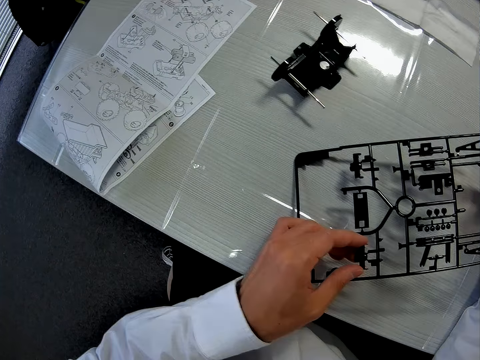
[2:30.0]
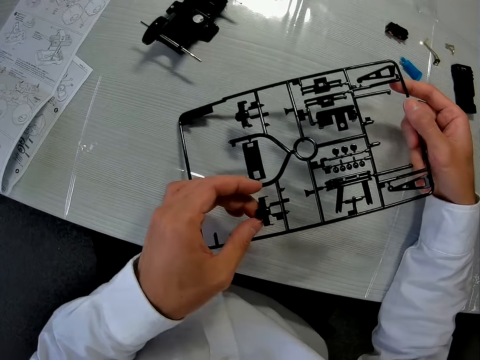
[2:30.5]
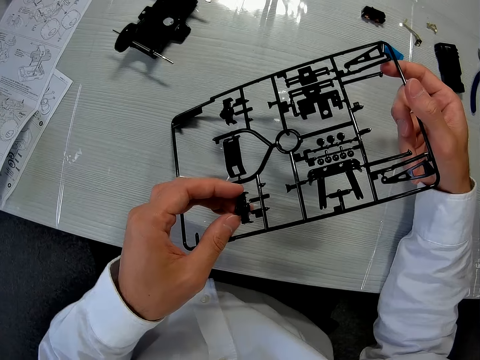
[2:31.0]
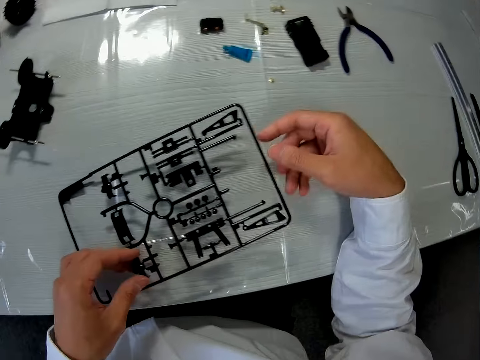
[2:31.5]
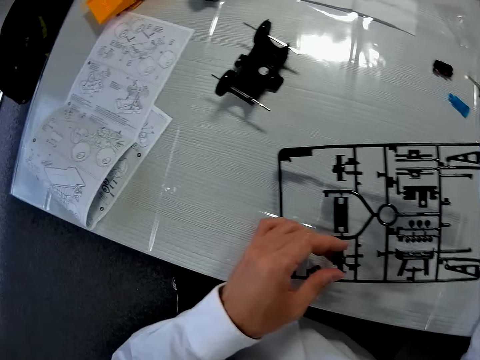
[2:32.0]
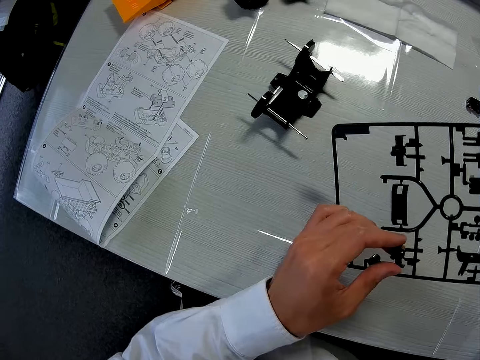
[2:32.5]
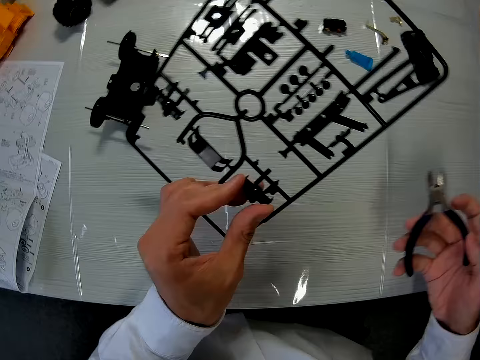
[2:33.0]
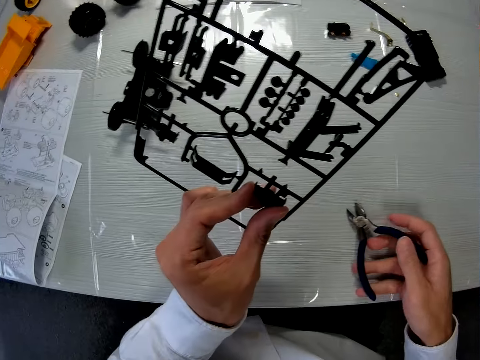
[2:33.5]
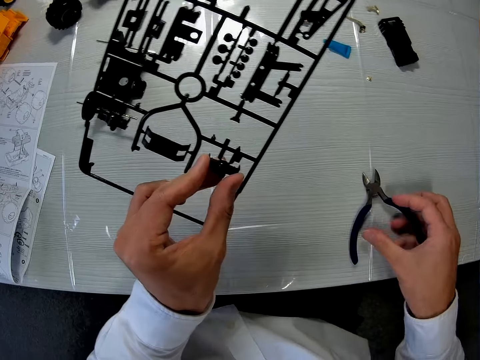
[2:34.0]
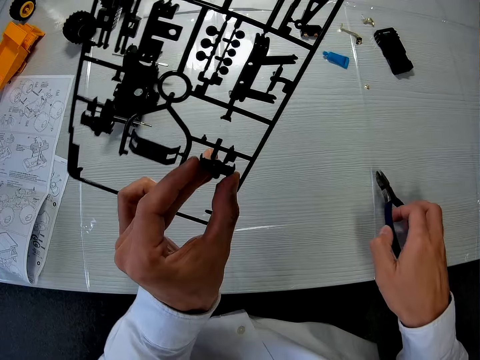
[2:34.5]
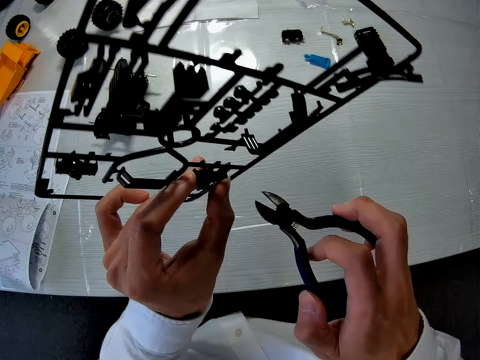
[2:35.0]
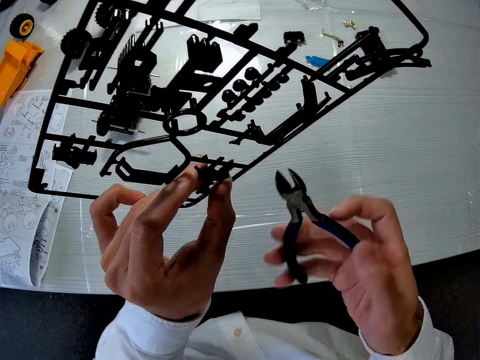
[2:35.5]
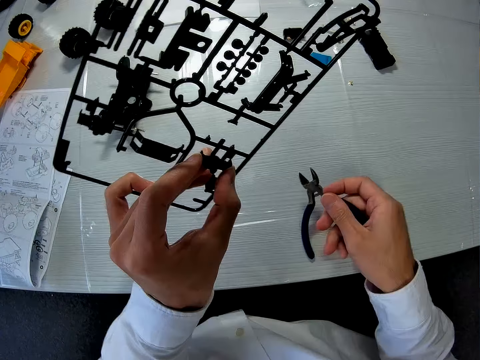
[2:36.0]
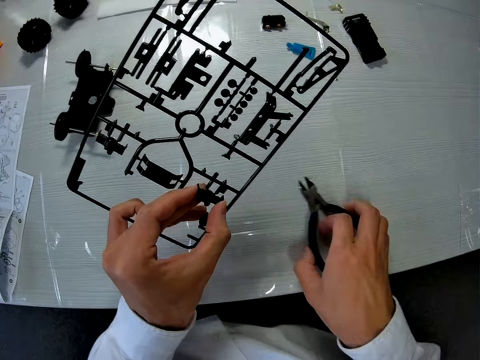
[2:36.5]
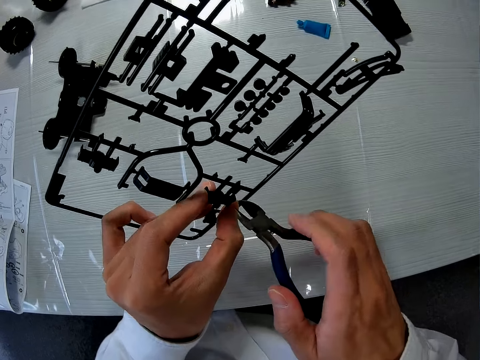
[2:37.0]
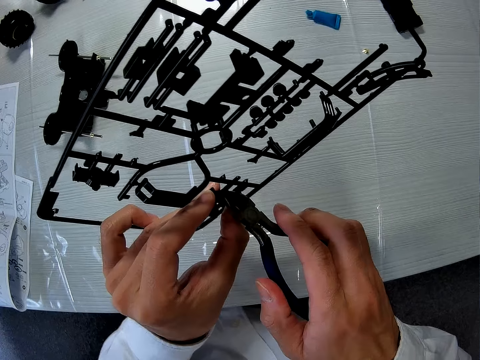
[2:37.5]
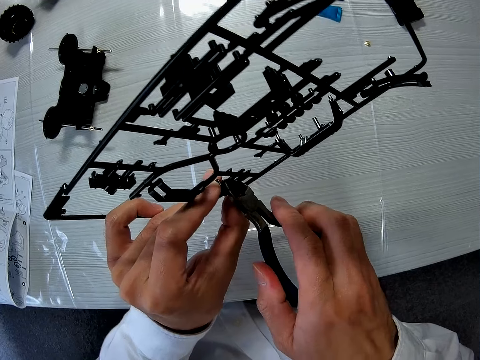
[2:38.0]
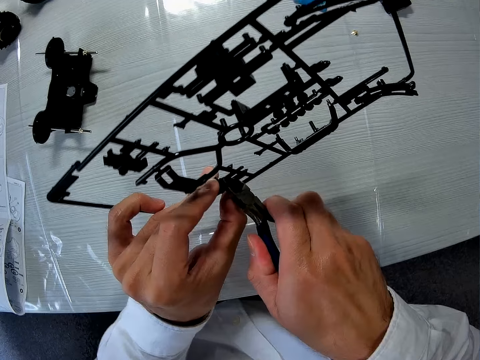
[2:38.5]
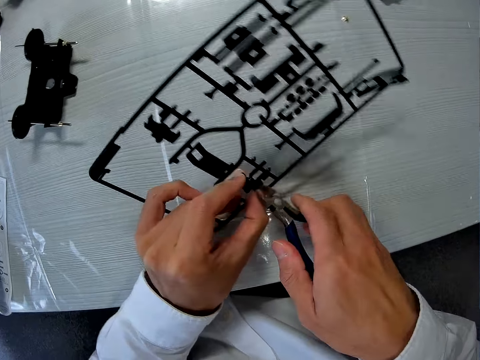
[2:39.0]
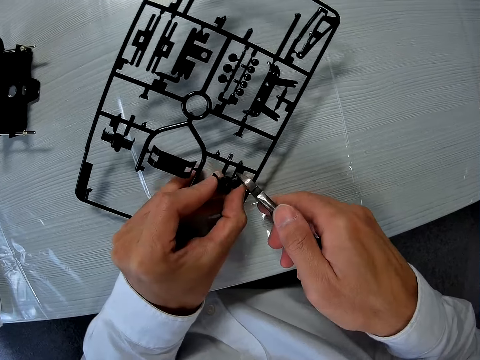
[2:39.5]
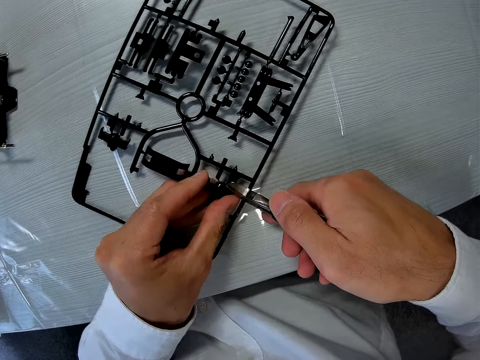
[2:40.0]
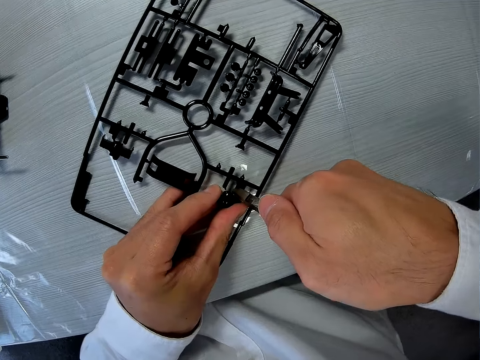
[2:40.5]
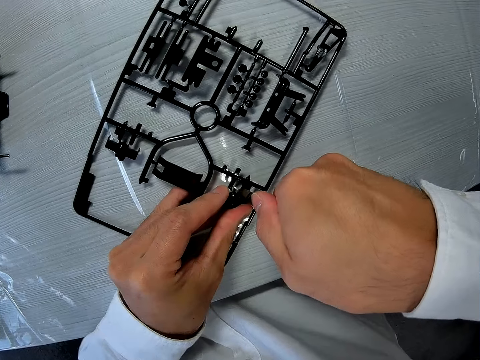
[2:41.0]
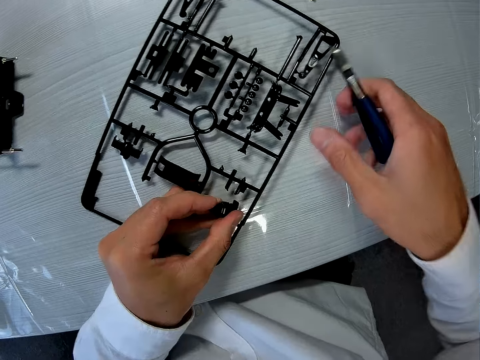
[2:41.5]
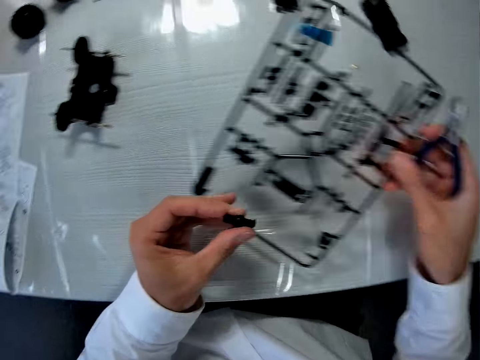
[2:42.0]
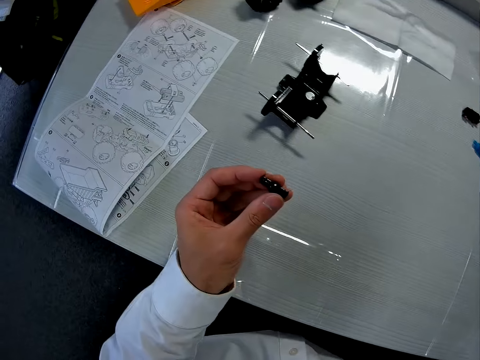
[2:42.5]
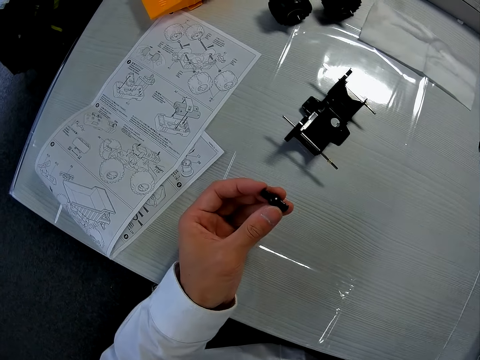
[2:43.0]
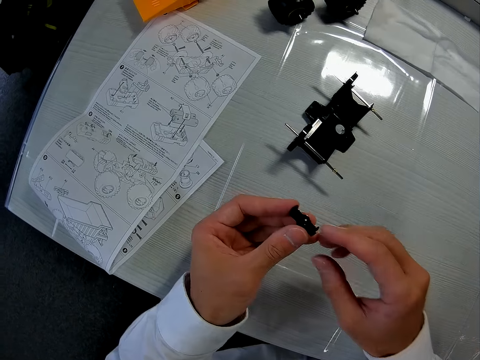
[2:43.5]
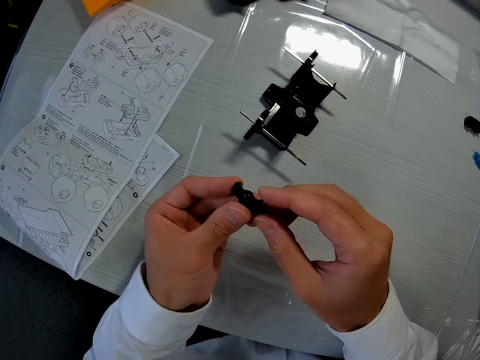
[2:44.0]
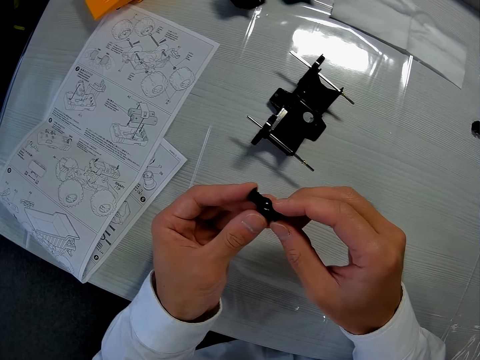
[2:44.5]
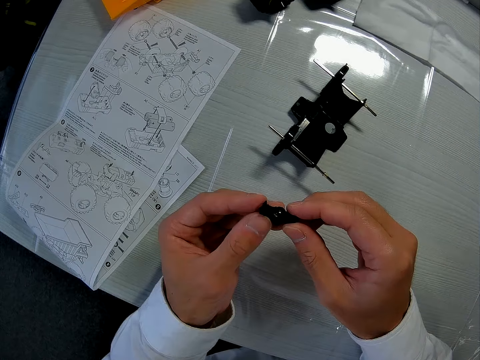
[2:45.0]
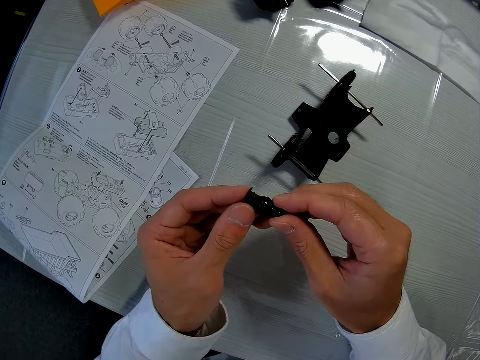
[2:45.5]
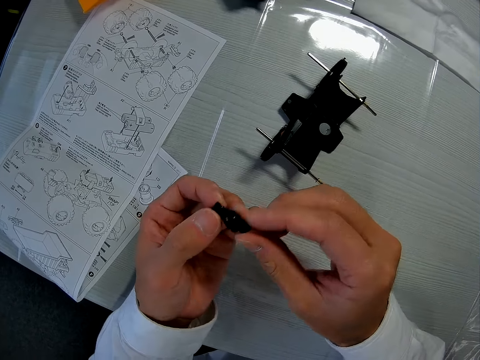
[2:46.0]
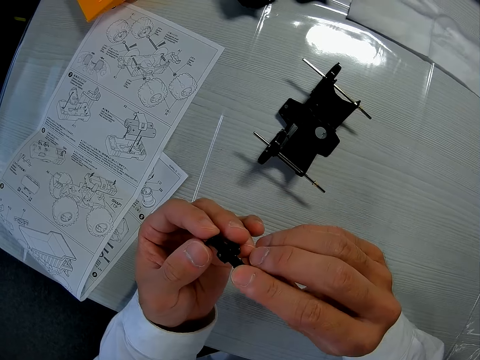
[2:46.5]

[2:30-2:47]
The camera wearer picks pliers on the table. He puts the pliers on the table. He picks the pliers on the table. He cuts out a part of the toy car from the toy car parts with the pliers. He holds something with his hands.

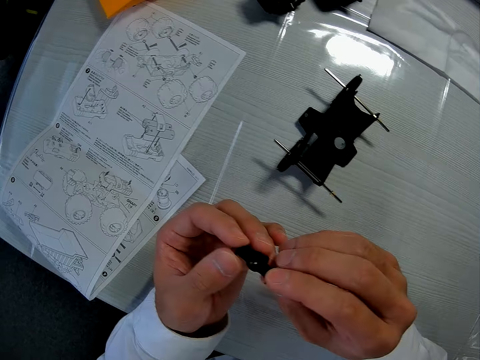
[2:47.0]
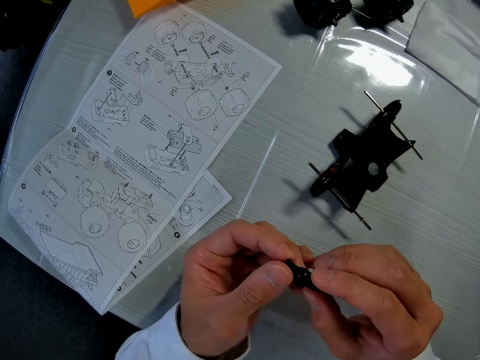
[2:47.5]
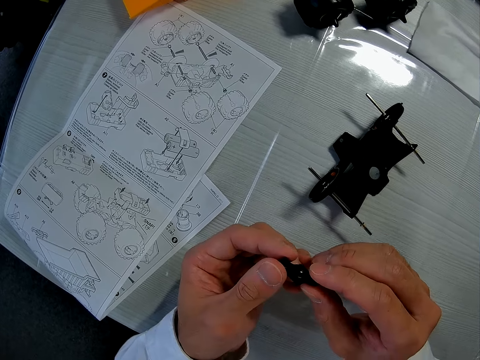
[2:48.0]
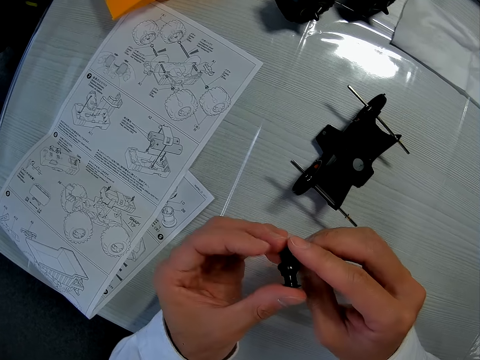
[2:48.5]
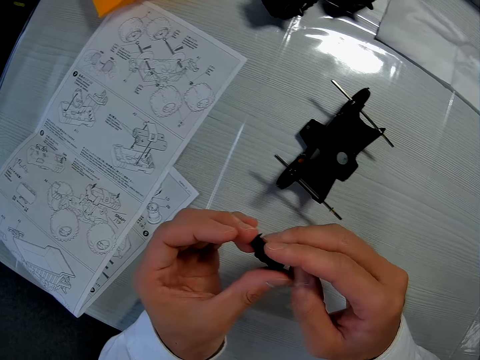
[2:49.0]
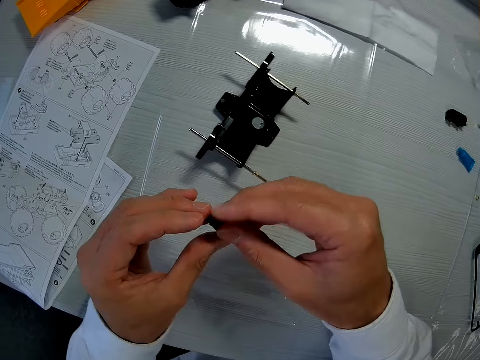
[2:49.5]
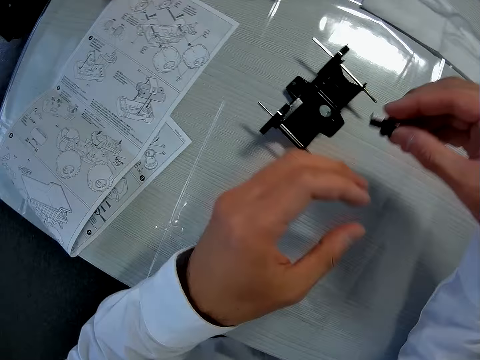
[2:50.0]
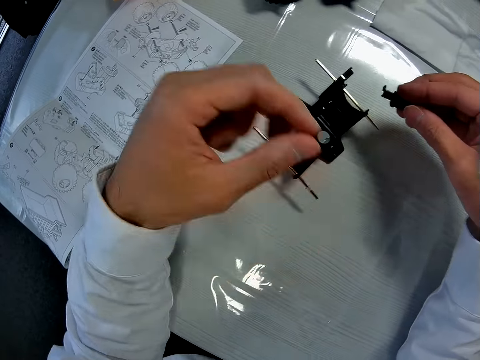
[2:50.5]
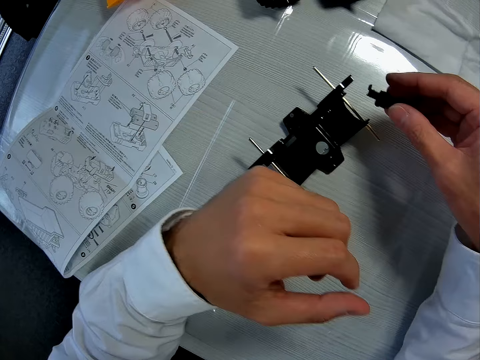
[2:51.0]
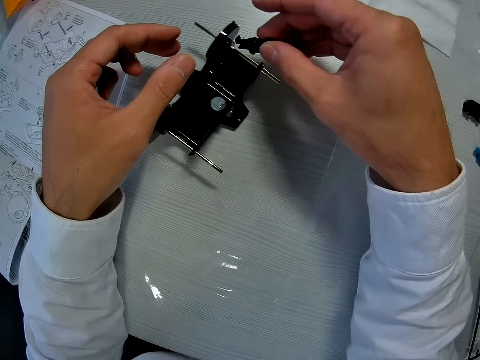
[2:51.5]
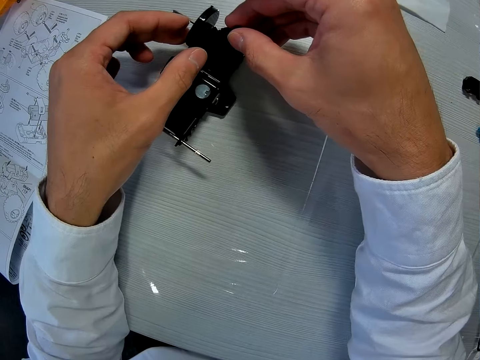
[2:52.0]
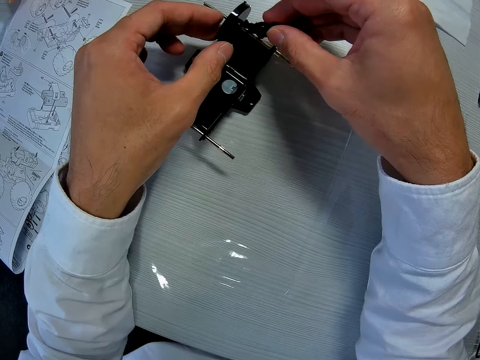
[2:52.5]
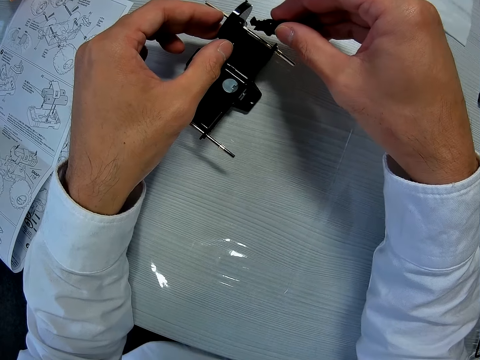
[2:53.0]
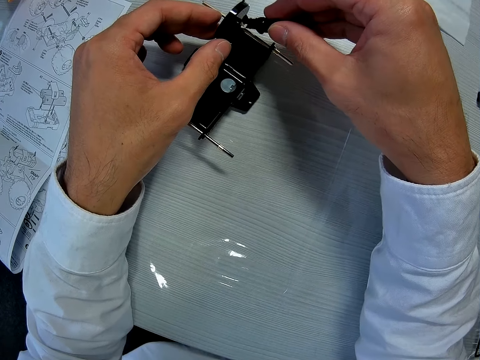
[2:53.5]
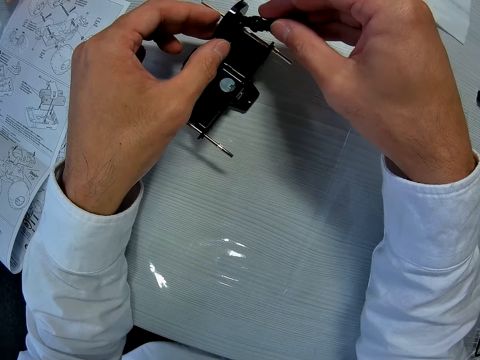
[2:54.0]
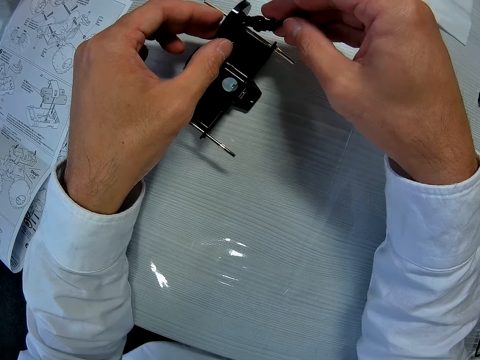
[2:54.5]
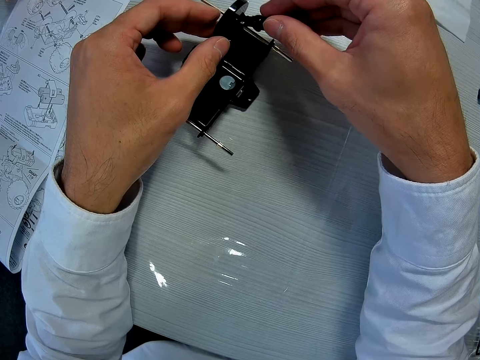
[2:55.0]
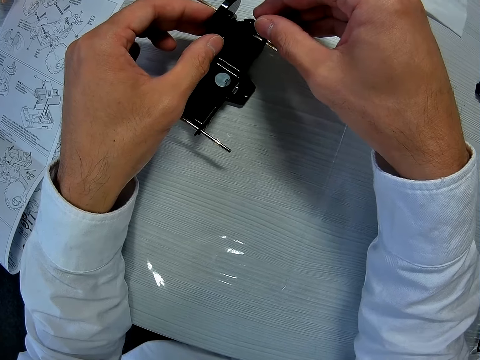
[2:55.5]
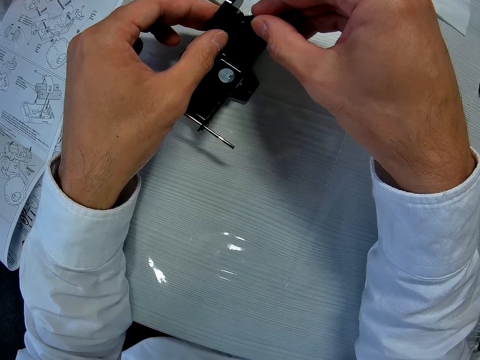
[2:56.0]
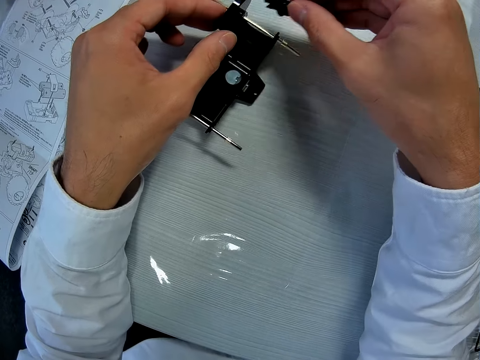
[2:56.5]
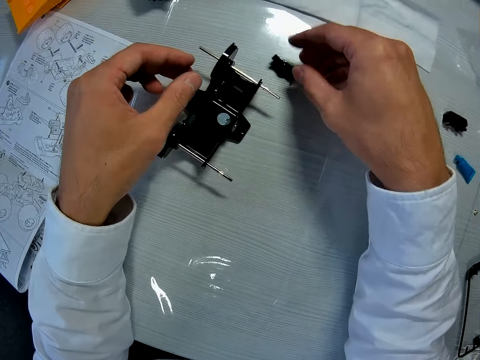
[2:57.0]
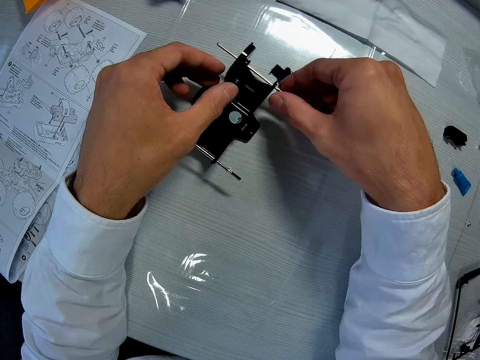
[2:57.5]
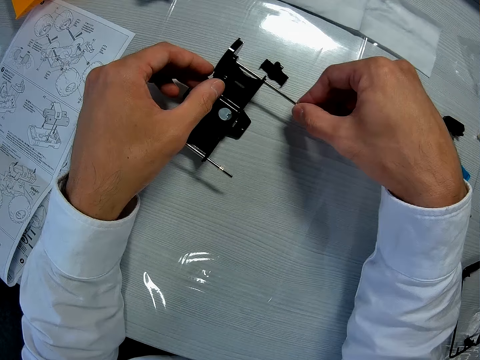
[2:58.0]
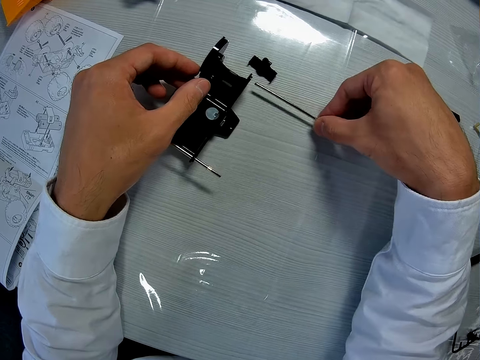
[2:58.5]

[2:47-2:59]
The camera wearer holds the start part with his hands. He puts something in the start part. He sets in the hub of the toy car. He puts the hub on the table. He removes the axle shaft in the start part. He removes the bearing of the toy car.
